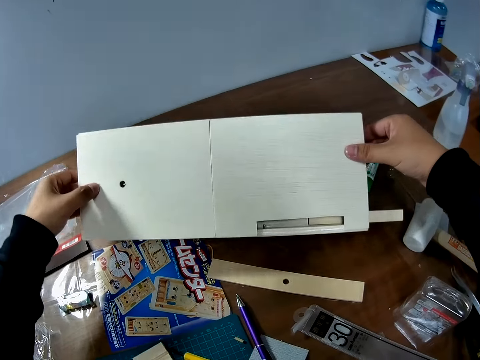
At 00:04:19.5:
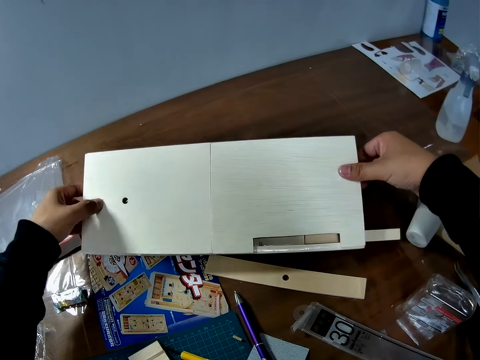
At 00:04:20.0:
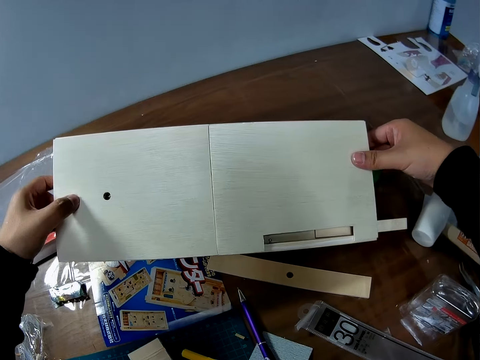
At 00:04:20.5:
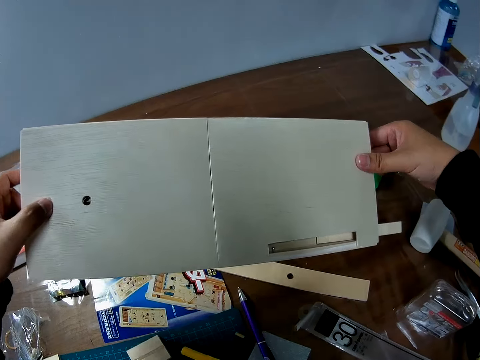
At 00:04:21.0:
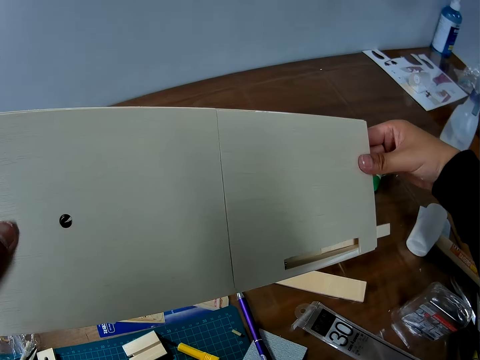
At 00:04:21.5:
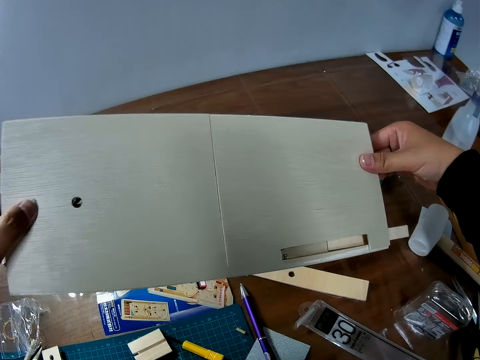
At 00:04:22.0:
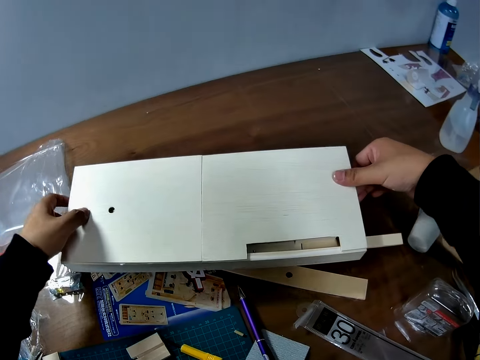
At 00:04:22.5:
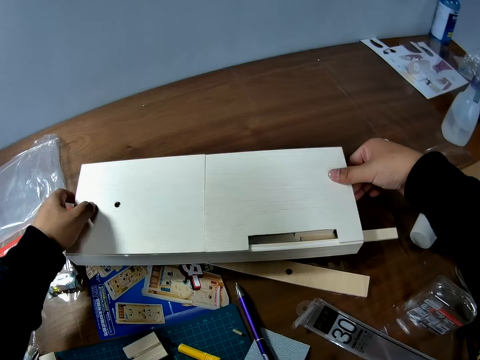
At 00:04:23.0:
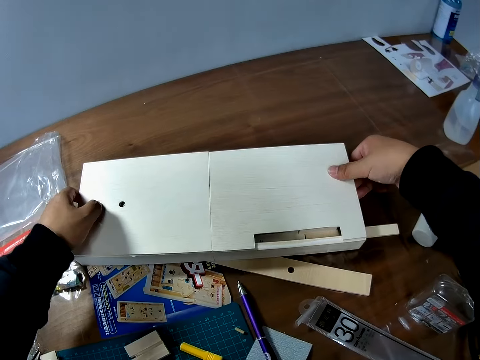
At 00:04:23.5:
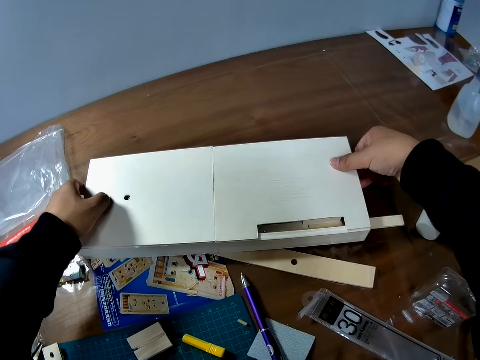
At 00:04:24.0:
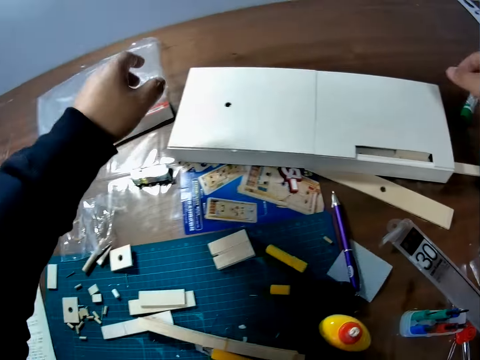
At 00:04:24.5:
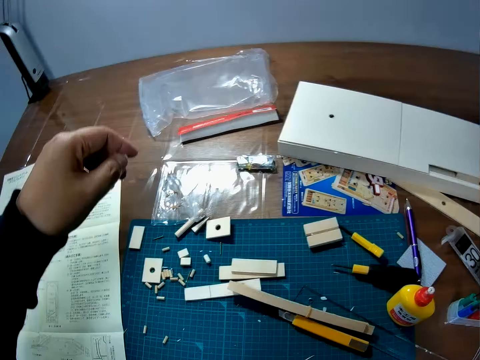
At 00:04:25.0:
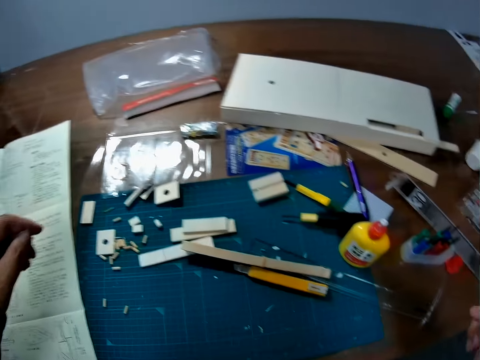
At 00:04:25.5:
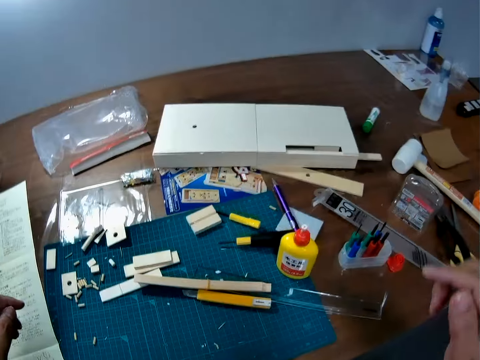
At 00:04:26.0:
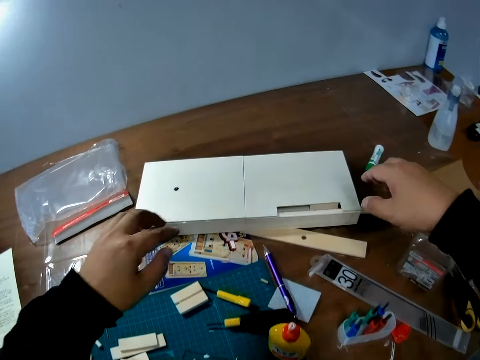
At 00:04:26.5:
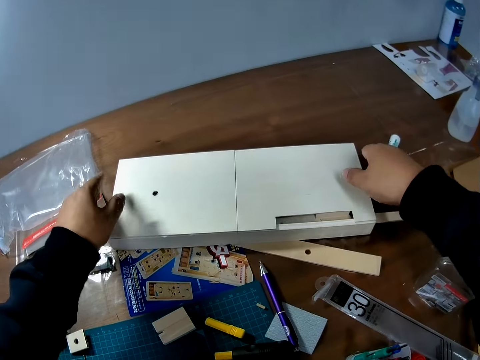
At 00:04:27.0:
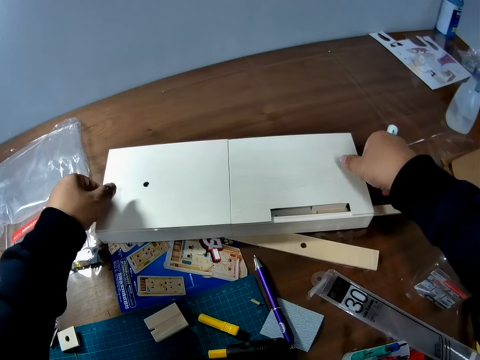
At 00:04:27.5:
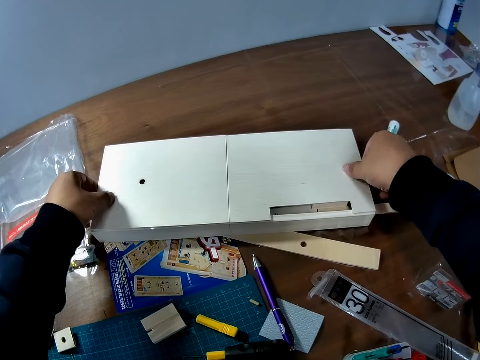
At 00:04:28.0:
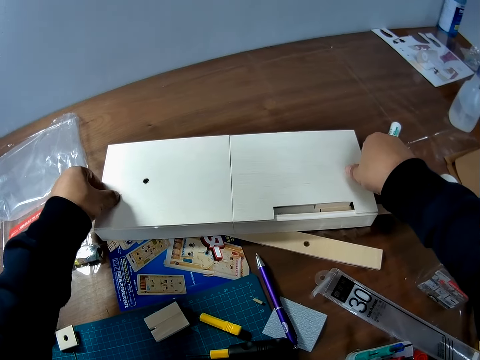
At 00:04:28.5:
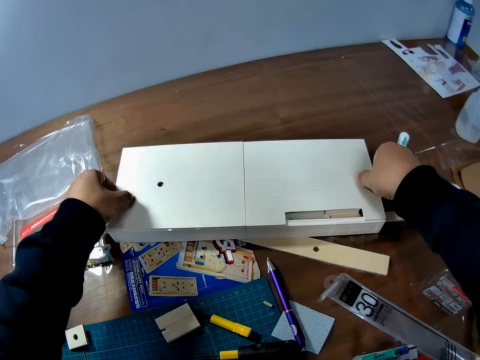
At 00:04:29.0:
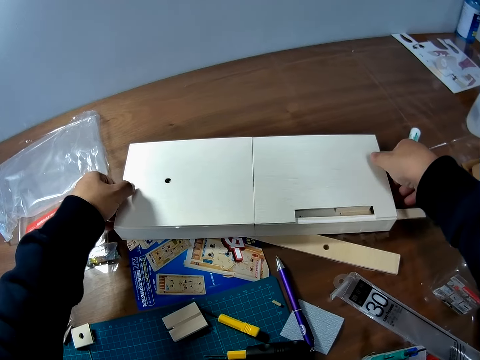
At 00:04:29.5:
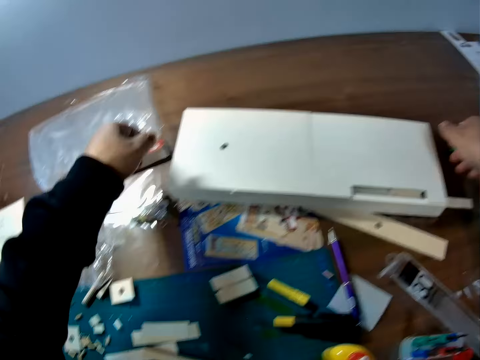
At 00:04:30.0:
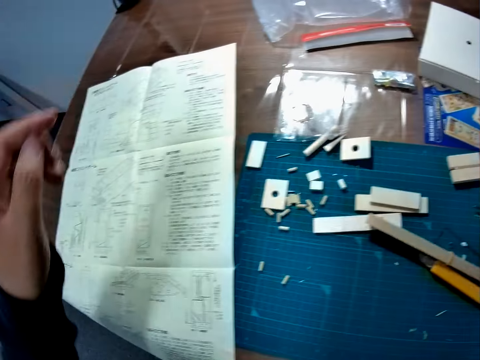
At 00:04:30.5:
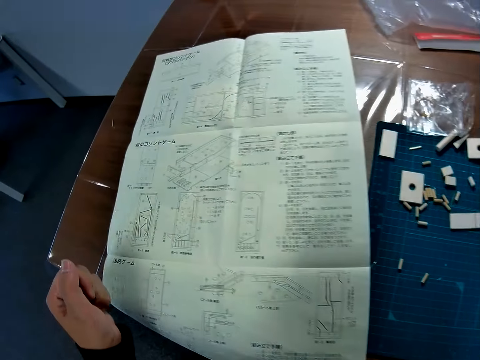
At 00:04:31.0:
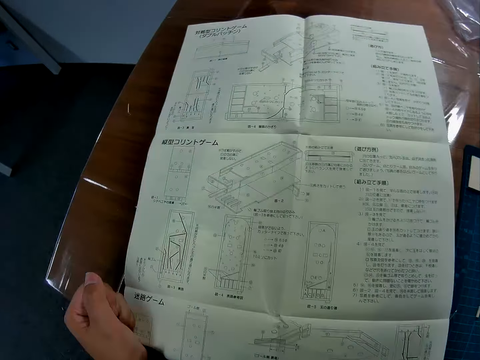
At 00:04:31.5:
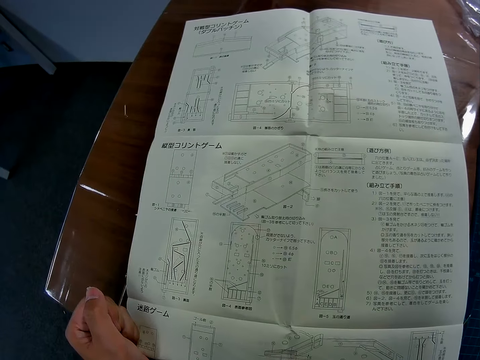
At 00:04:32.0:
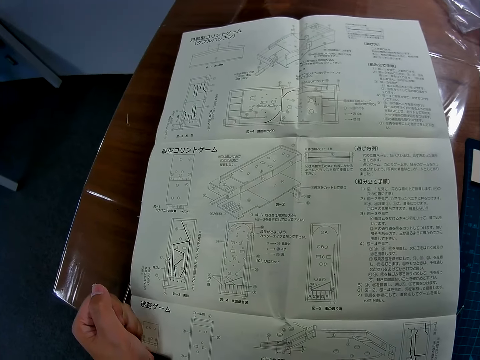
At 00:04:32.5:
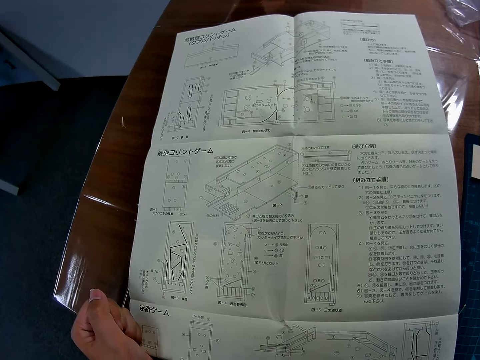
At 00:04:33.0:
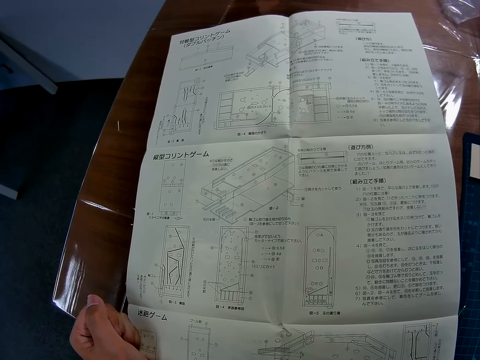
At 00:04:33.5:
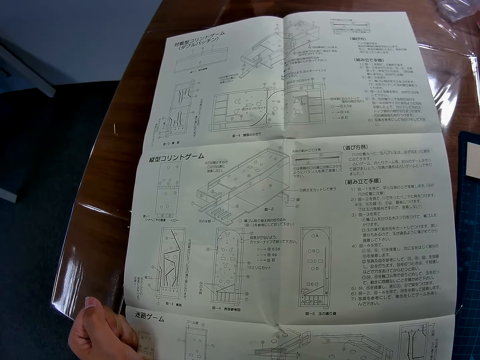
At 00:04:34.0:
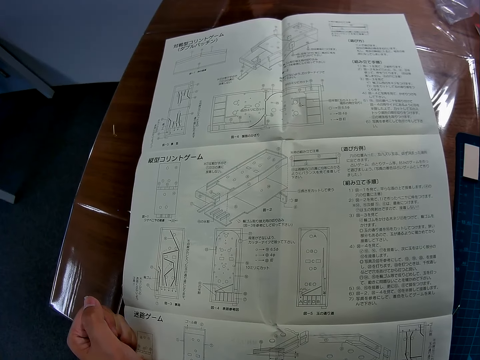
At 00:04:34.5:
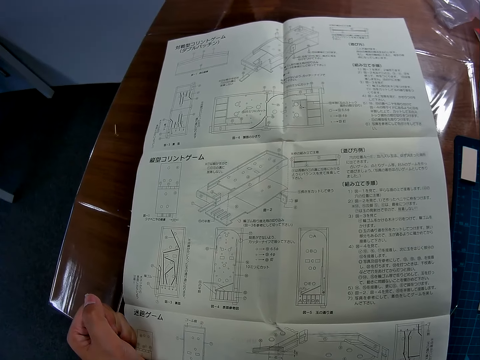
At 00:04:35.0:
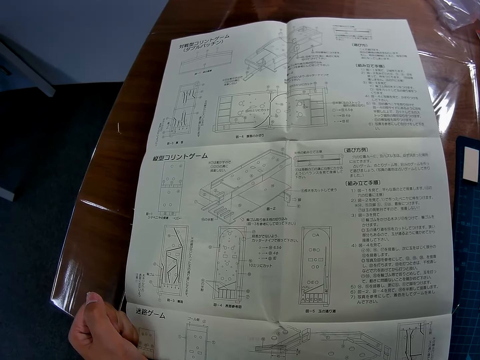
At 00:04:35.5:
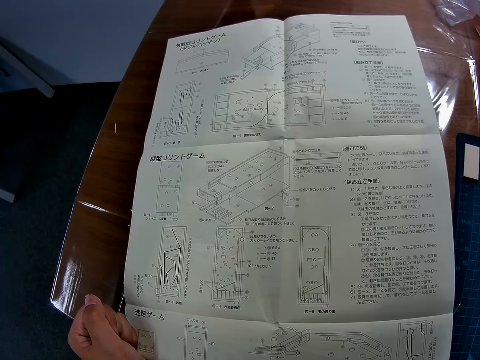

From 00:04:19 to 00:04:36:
The camera wearer flips a paperboard model on a table. They put the paperboard model back on the table. They look around the table. They hold the paperboard model on the table. They look around the table. They look at a piece of paper manual on the table.

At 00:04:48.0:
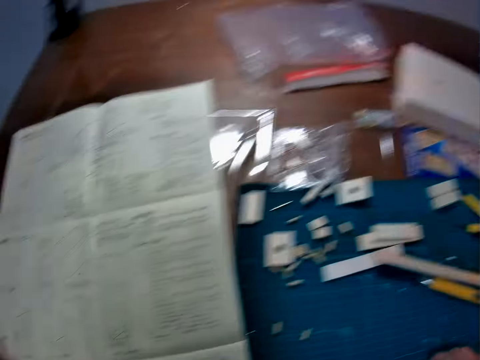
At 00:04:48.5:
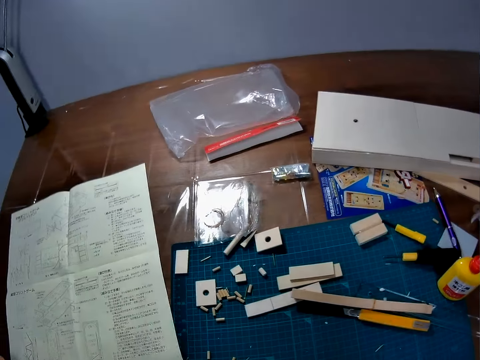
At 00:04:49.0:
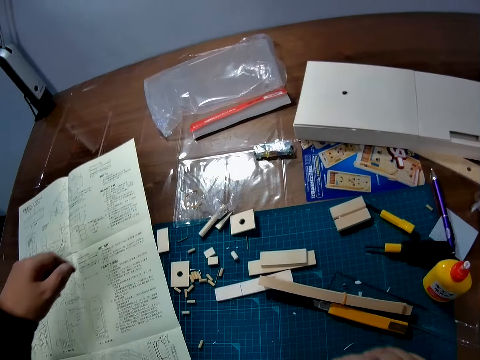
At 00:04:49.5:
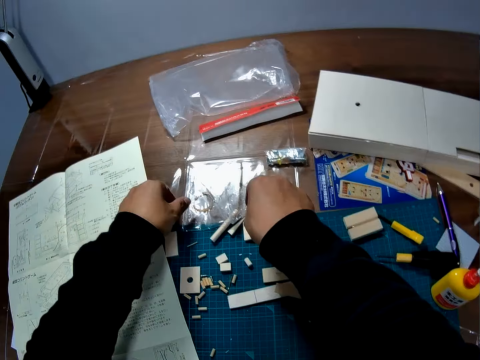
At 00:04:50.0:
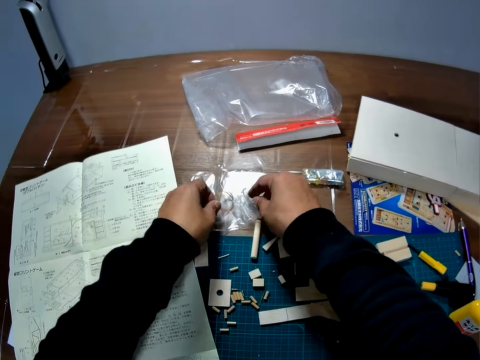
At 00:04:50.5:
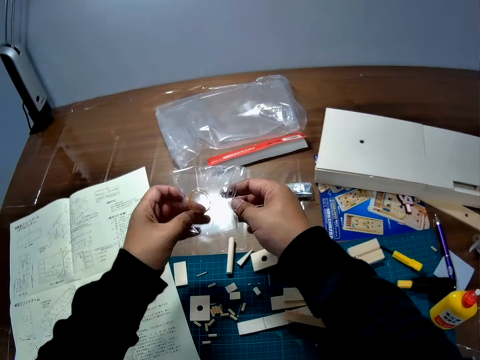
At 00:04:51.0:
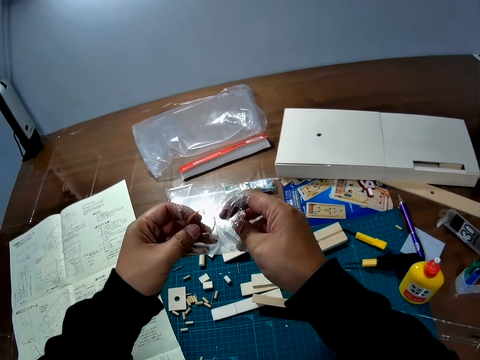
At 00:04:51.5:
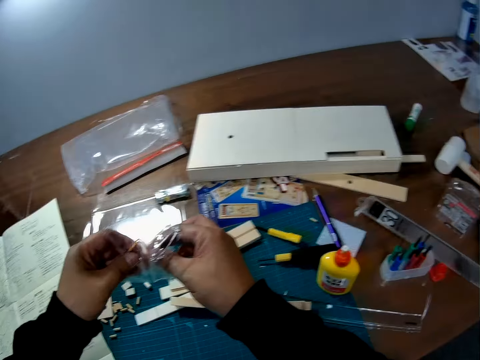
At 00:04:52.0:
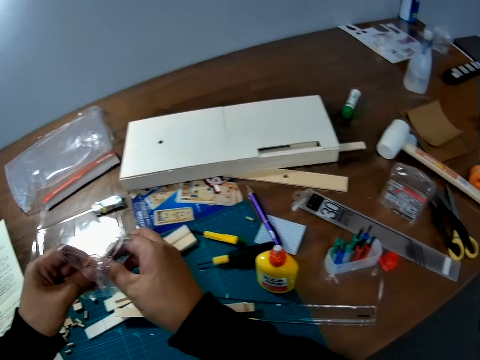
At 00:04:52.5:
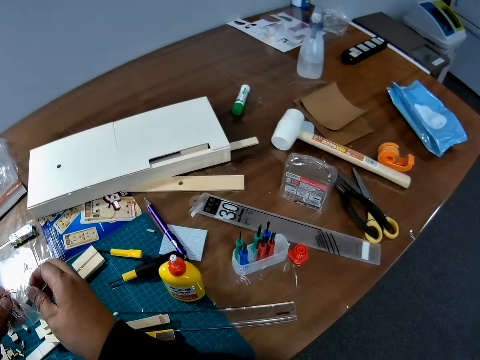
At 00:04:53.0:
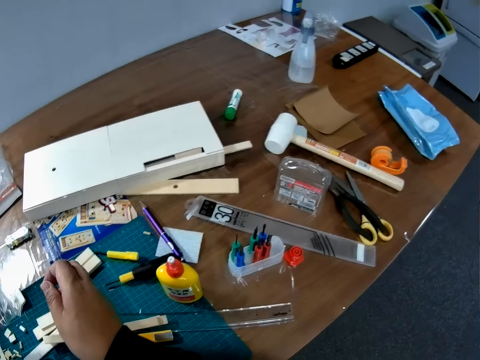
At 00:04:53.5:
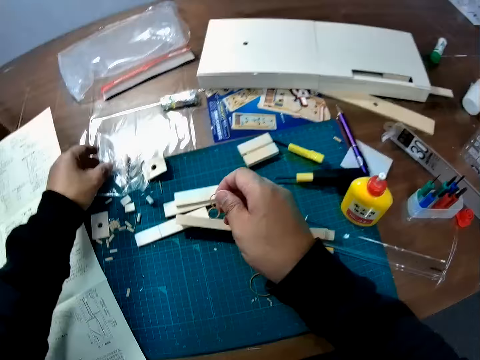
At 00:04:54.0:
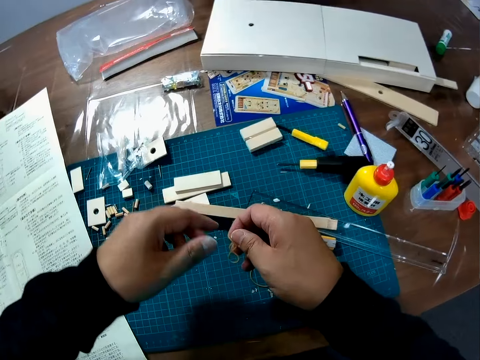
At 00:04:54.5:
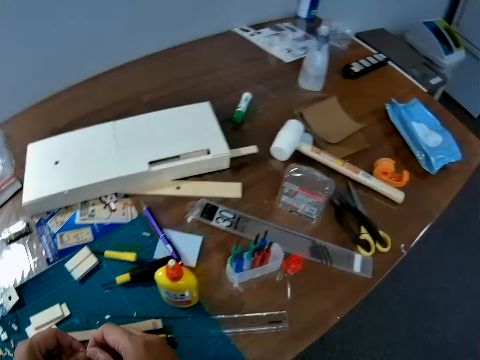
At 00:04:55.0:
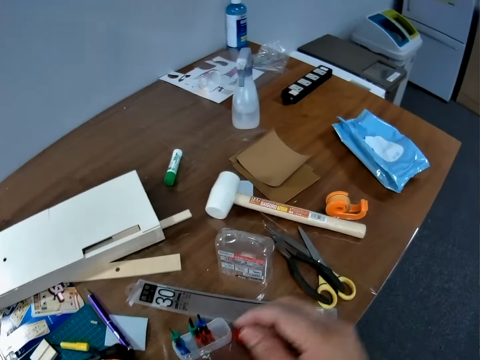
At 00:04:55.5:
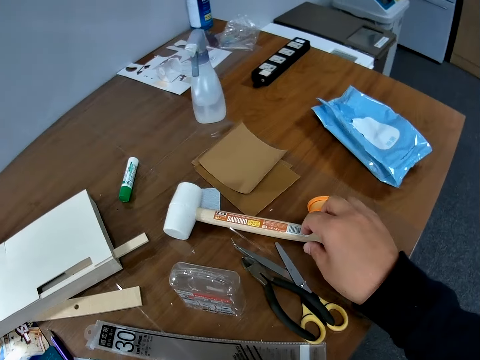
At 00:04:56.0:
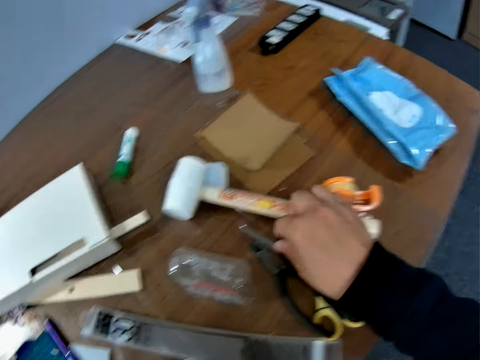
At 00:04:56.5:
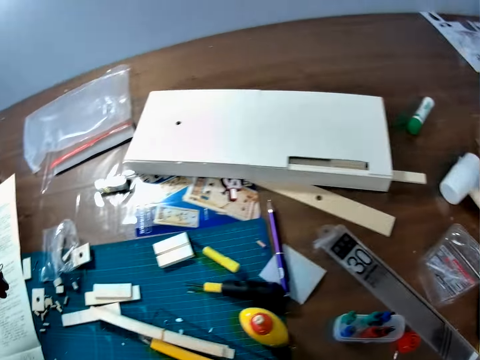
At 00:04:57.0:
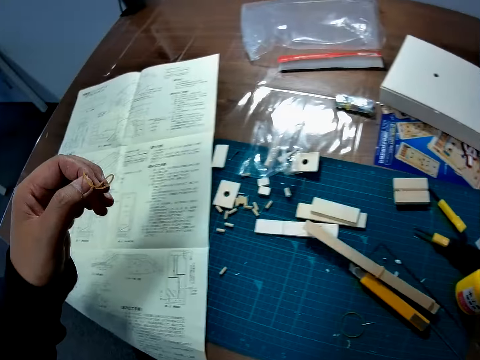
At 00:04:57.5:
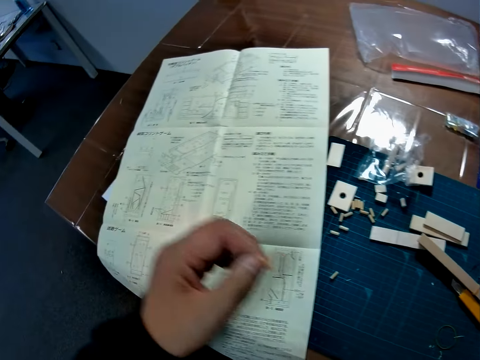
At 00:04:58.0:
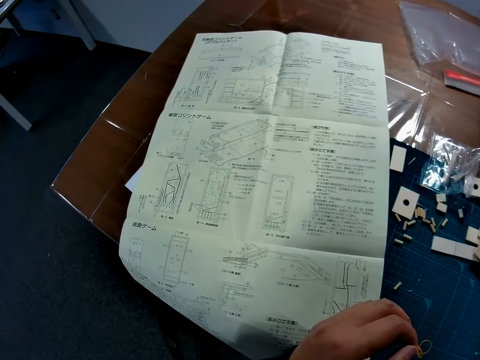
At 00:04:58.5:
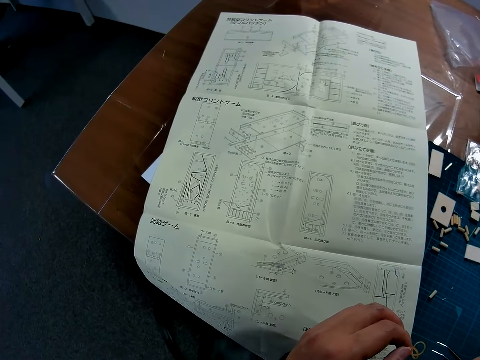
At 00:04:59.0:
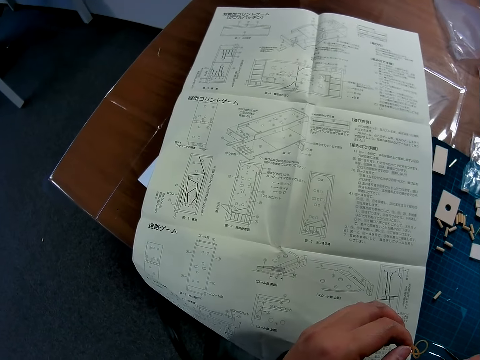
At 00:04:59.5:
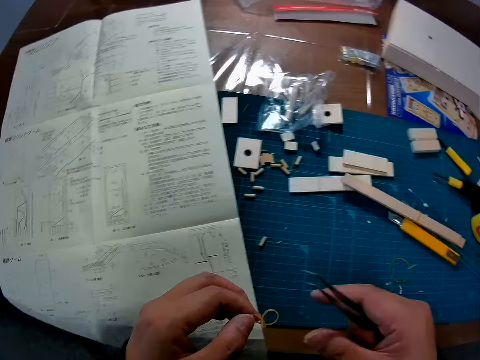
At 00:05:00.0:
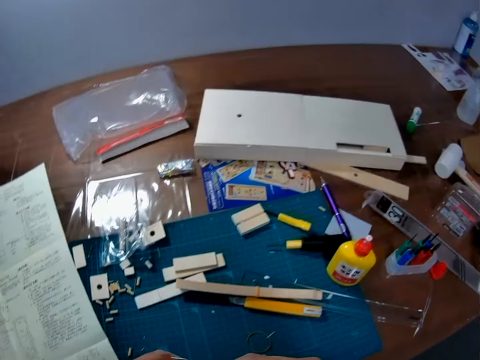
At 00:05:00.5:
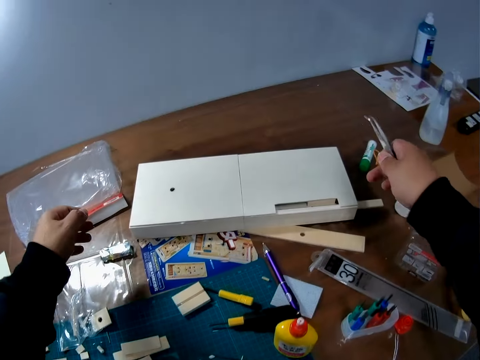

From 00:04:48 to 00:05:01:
The camera wearer stares around. They pick up a nylon or paper from the table. They remove a rubber band from the paper. They stare around. They touch a hammer on the table. They hold the rubber band.
